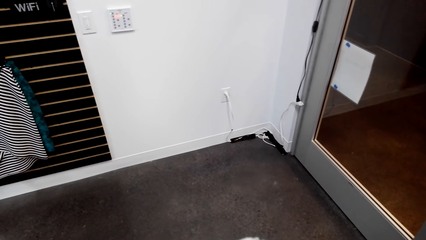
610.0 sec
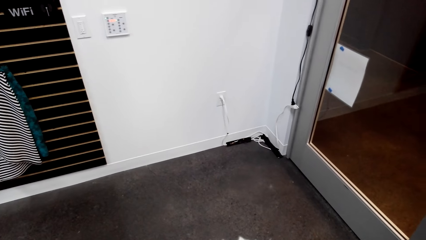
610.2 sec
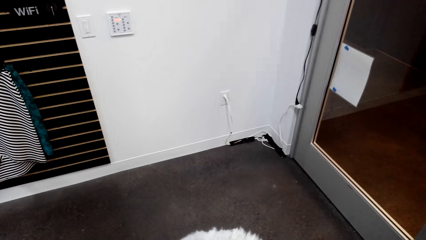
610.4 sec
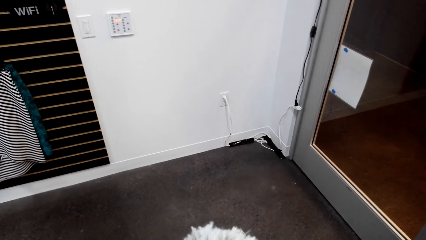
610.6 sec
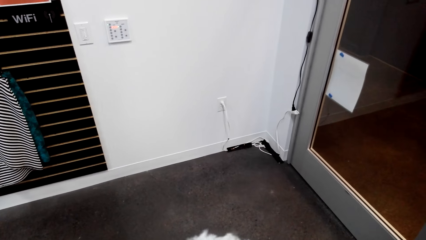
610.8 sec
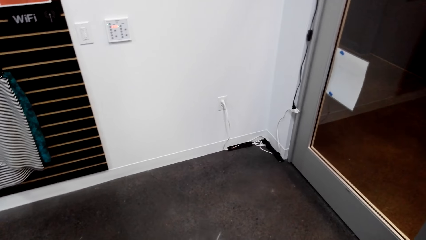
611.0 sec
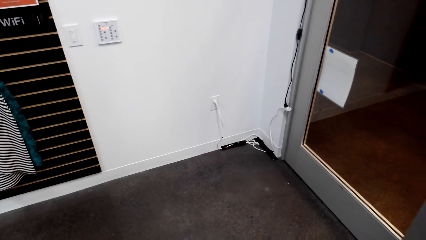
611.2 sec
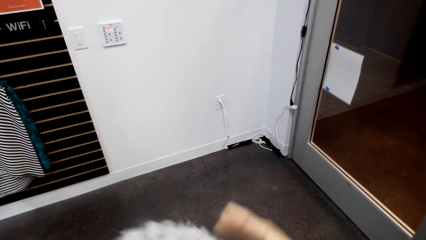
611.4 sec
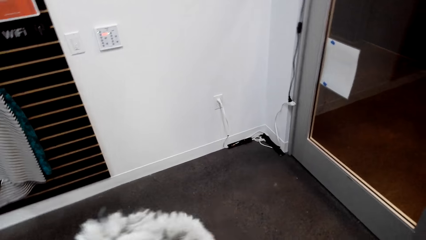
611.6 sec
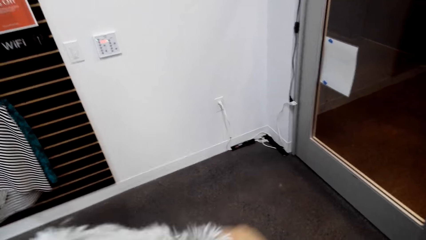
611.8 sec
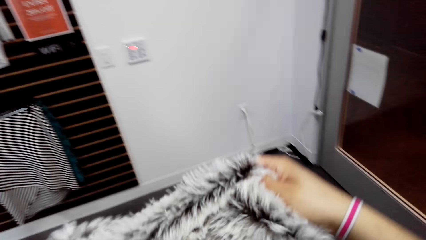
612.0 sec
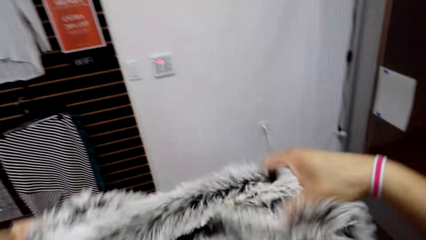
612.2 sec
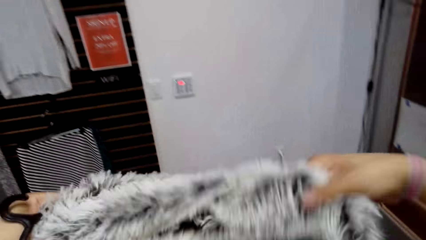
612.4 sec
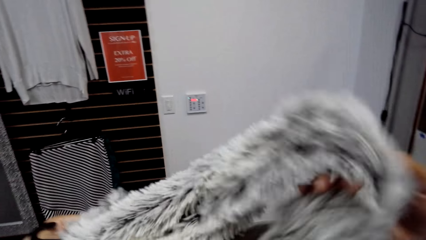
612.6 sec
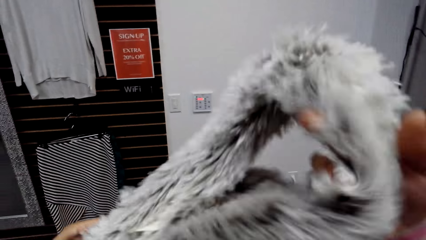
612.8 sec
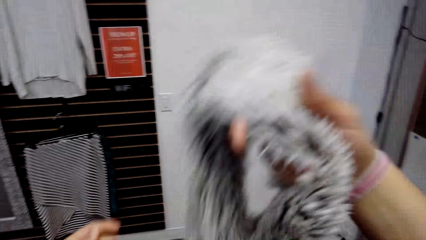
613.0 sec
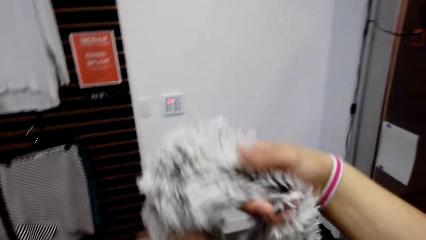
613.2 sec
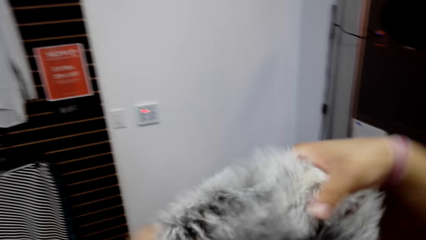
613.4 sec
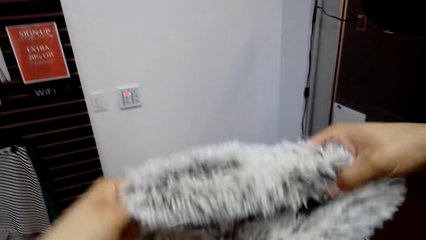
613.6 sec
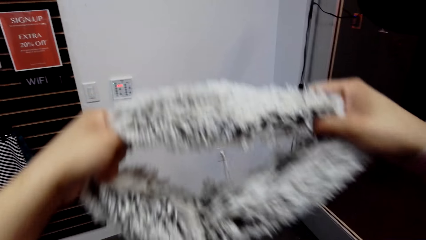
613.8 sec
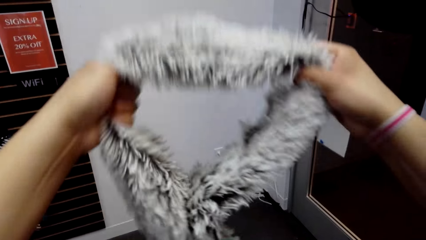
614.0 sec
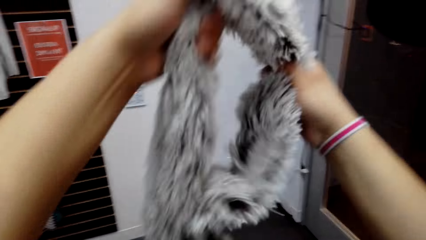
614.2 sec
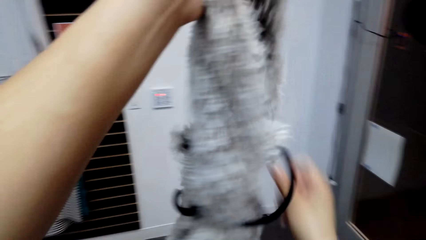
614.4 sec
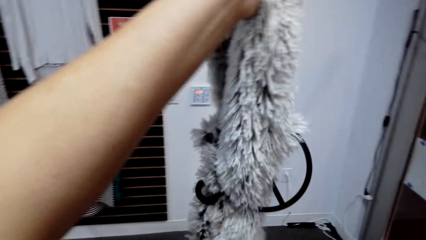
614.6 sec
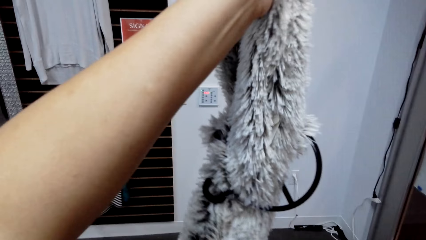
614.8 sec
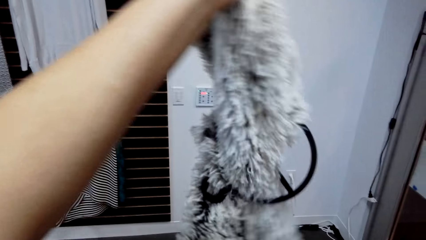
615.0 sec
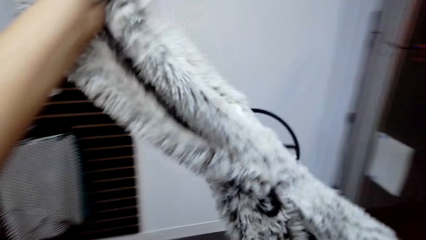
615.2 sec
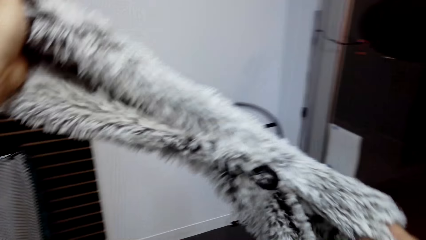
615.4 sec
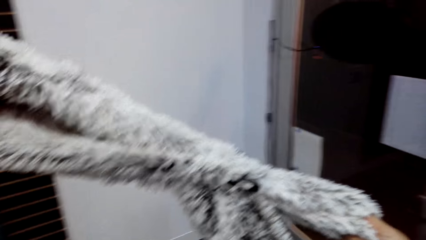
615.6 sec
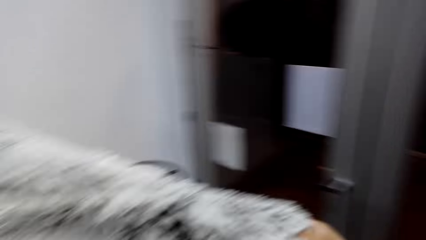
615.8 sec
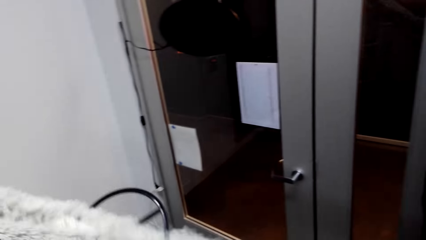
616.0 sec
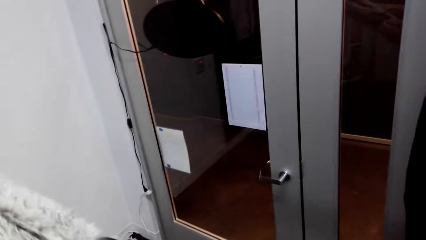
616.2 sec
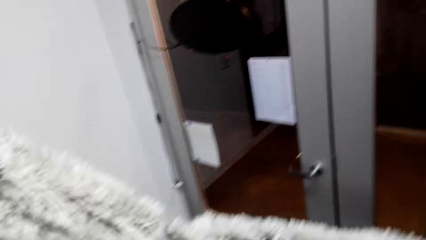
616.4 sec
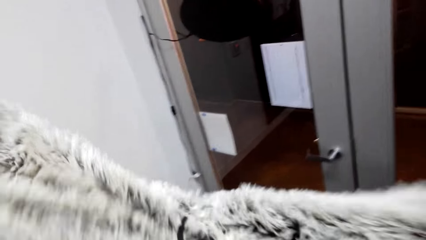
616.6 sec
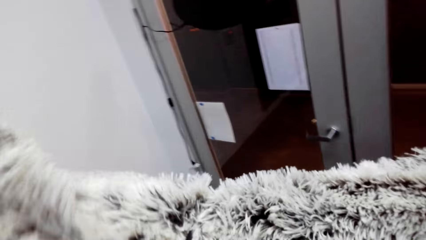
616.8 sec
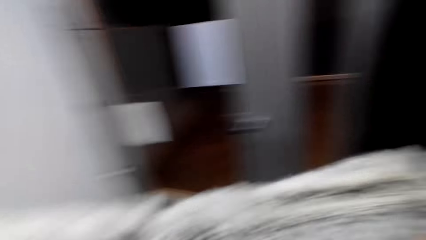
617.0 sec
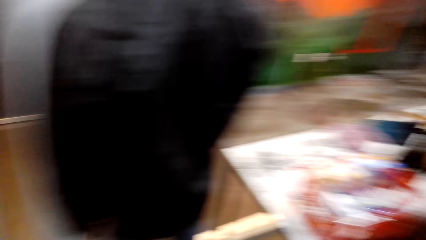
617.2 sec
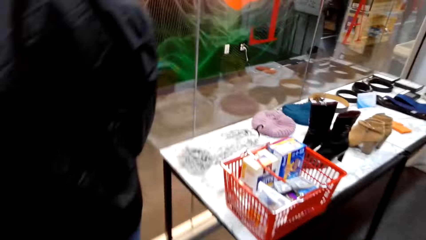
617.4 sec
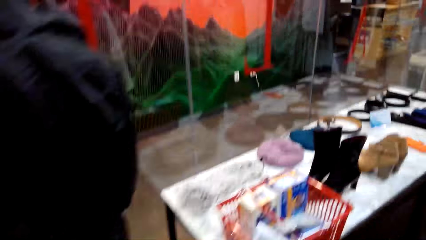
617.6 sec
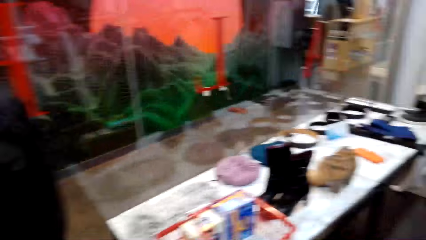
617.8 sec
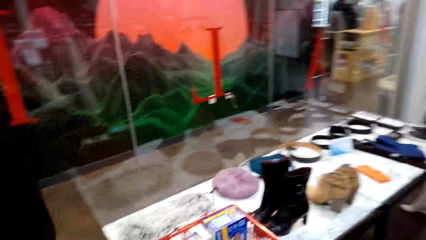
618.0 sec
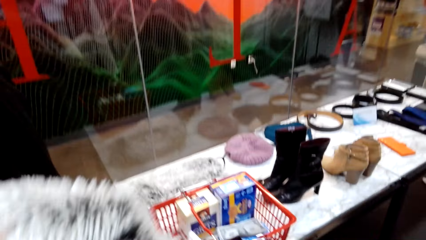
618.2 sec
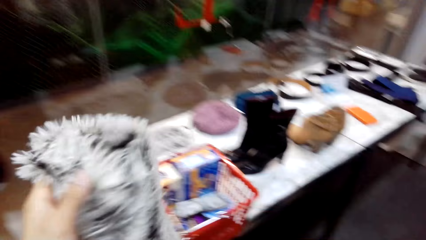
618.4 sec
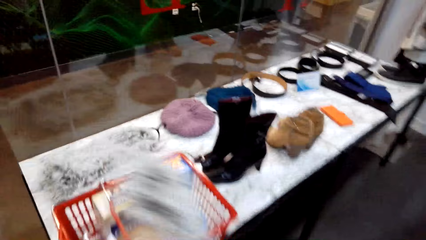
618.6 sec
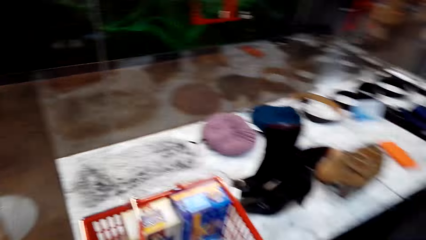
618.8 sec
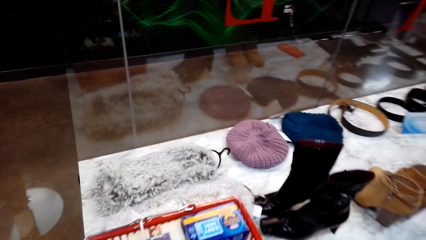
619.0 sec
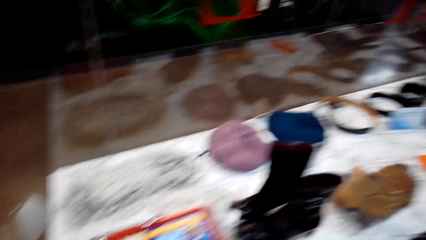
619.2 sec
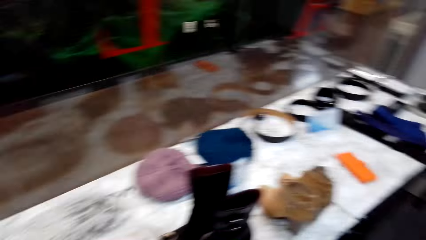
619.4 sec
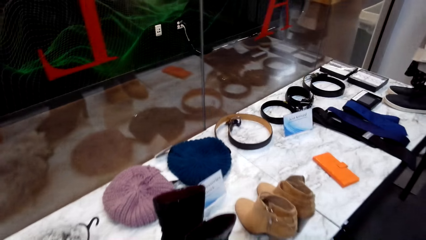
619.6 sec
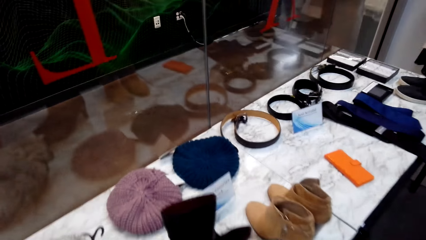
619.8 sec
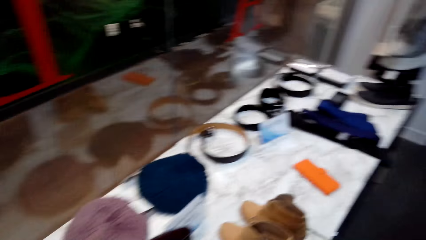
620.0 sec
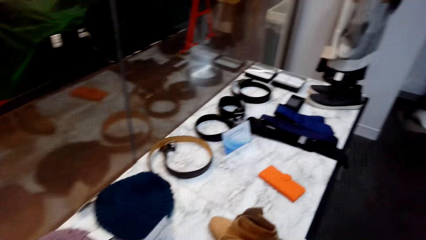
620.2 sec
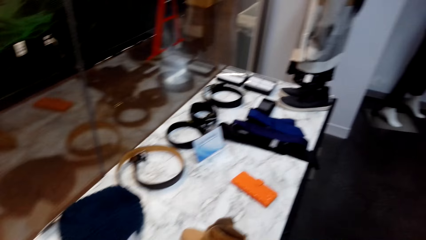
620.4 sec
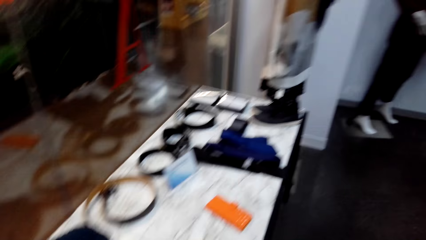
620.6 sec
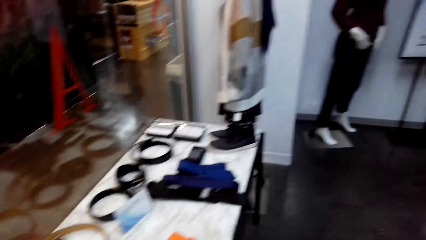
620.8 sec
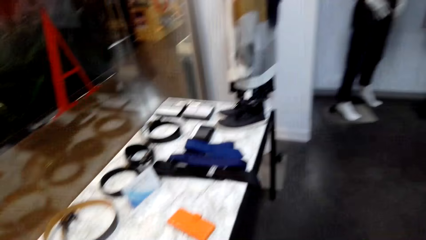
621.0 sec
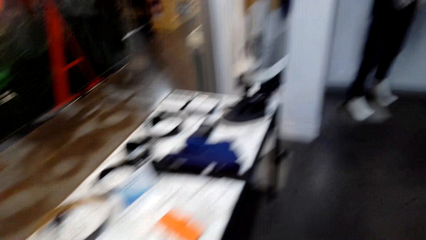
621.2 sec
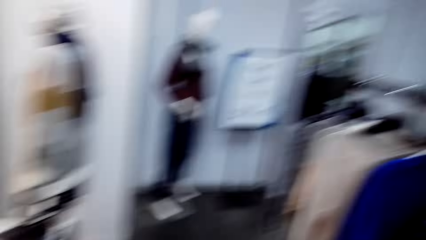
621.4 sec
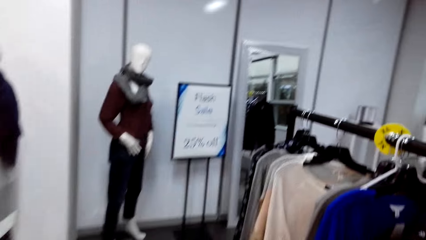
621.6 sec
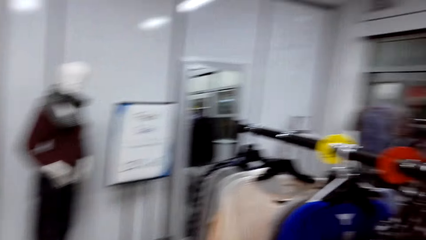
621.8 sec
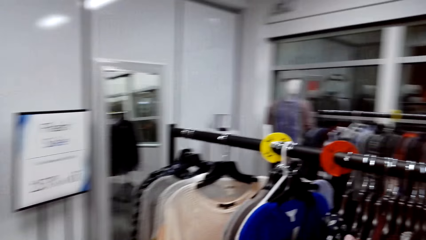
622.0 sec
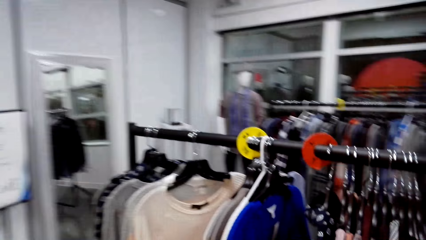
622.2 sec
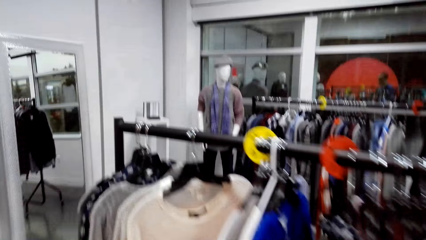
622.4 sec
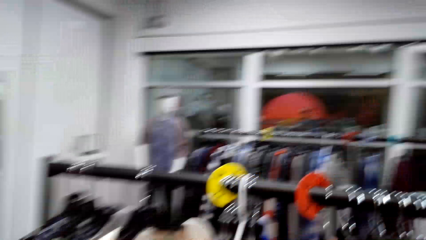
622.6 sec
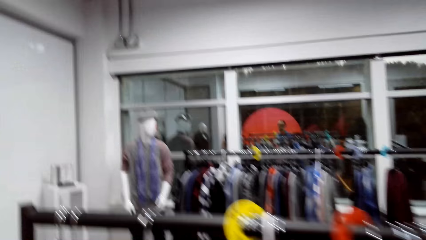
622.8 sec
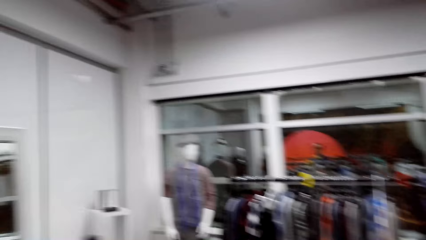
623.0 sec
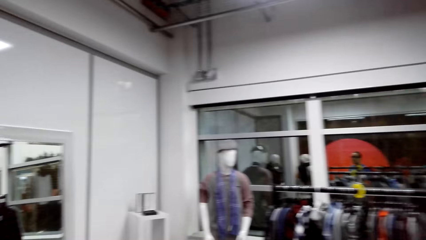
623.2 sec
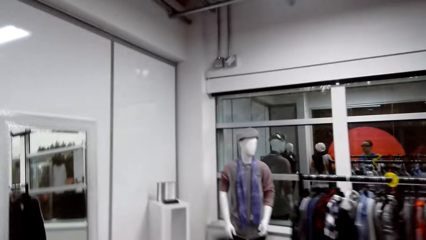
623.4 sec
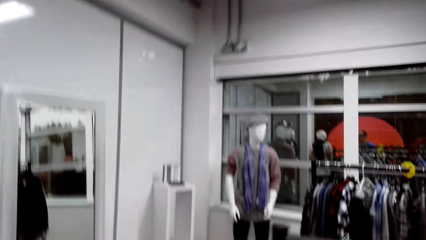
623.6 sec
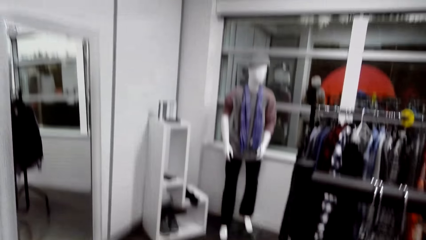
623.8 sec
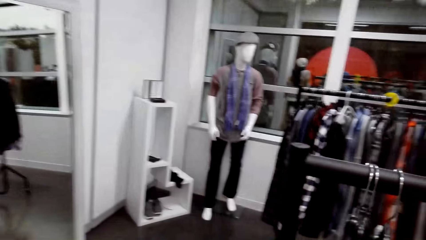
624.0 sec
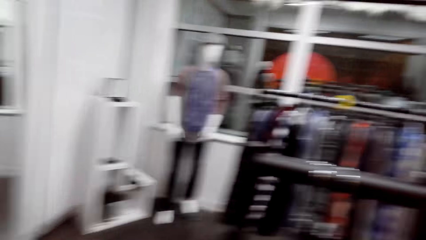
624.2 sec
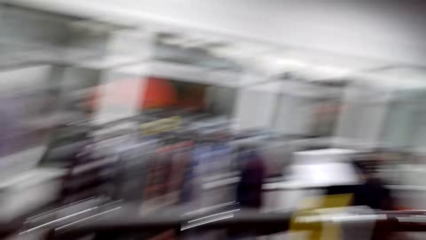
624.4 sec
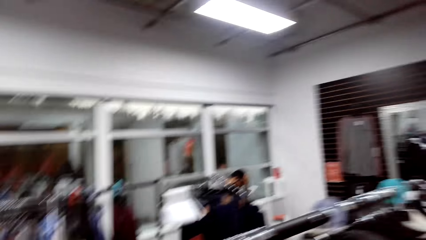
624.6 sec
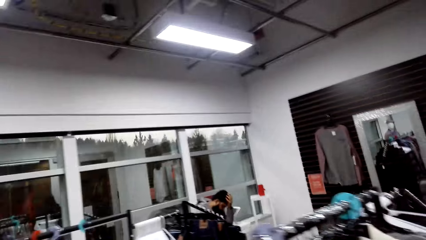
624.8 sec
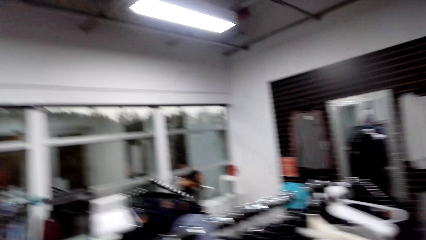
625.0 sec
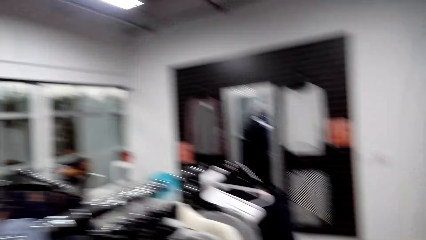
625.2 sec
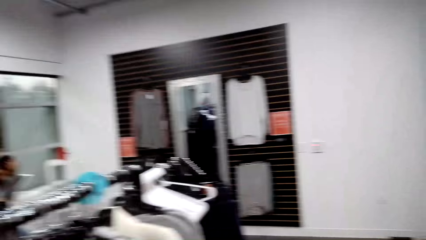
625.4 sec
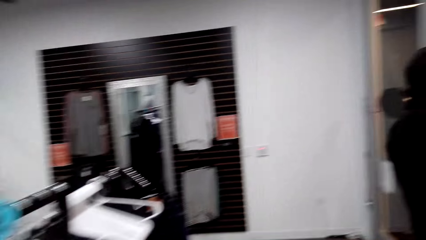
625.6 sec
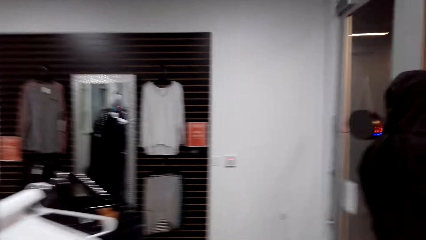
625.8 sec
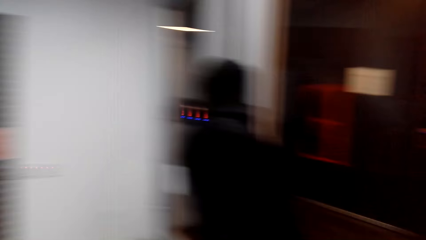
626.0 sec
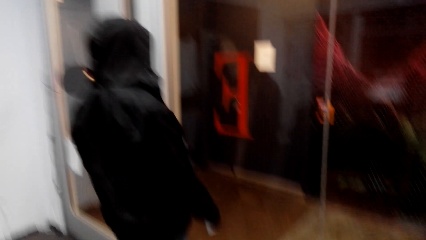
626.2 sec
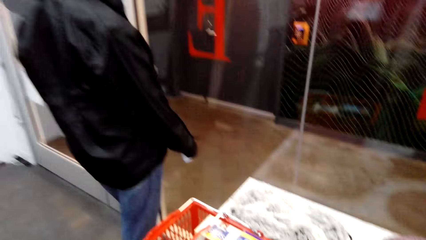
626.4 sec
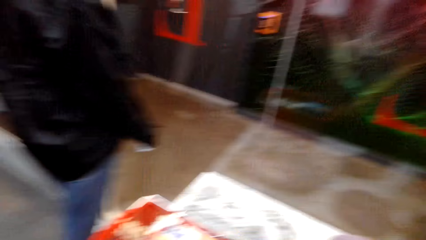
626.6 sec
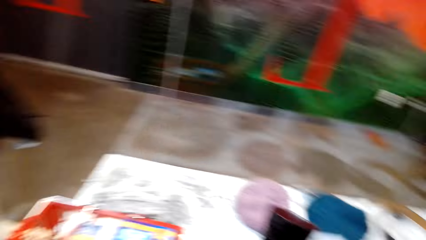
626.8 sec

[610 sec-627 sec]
The camera wearer holds a cloth. They stretch the cloth. They look around. They put the cloth in the shopping basket. They walk around the cloth store. A man places a hand on his head.
